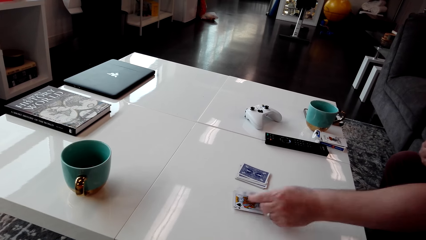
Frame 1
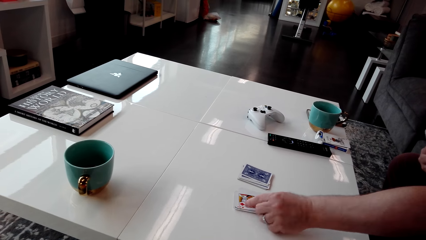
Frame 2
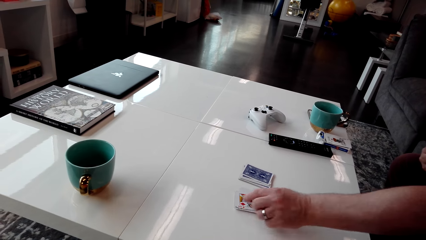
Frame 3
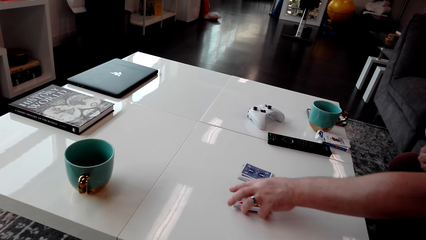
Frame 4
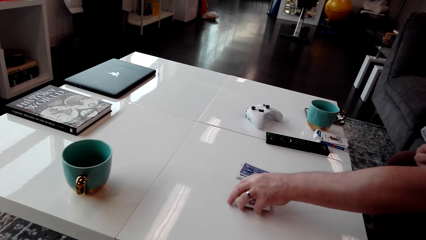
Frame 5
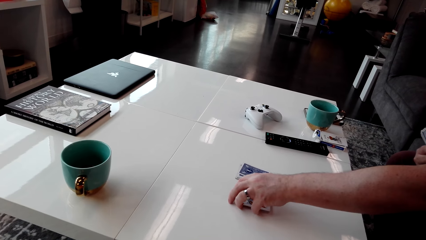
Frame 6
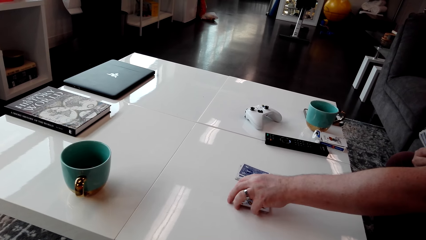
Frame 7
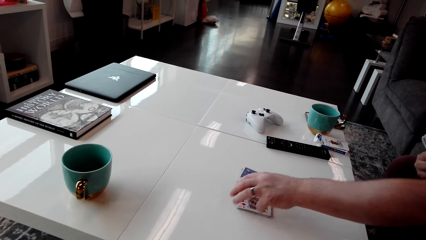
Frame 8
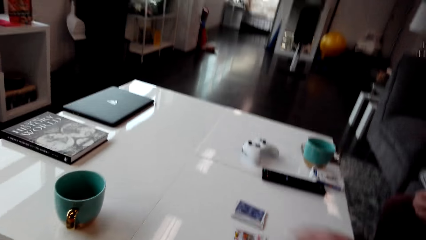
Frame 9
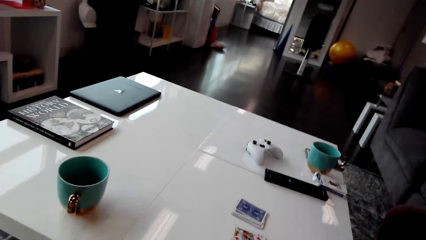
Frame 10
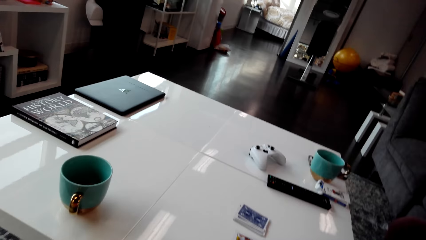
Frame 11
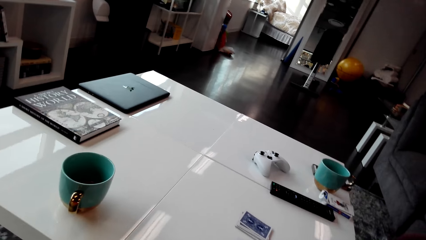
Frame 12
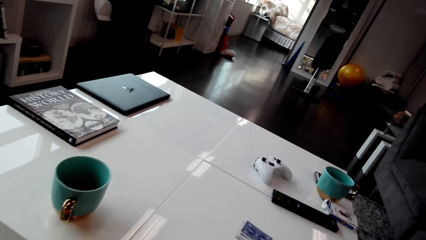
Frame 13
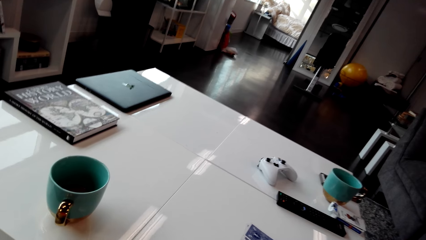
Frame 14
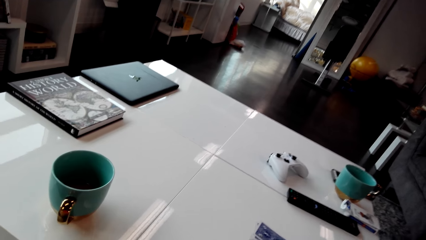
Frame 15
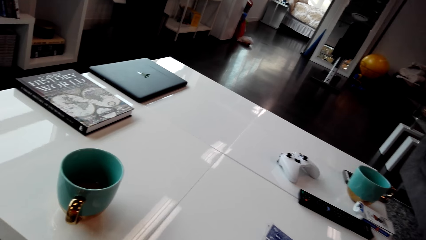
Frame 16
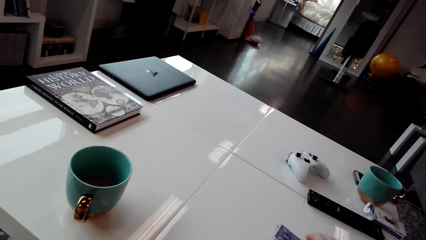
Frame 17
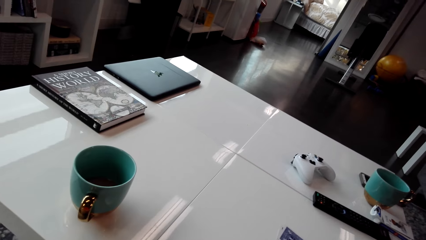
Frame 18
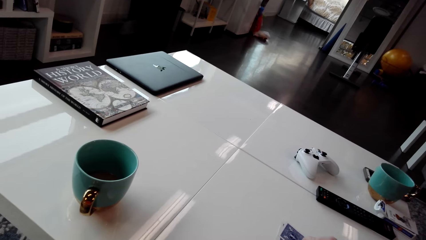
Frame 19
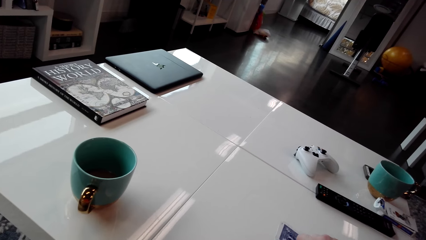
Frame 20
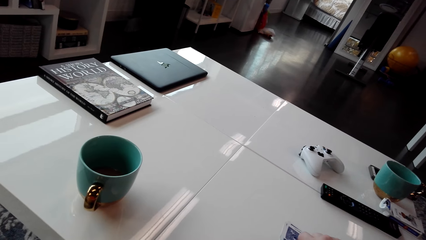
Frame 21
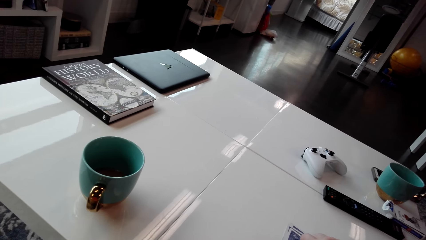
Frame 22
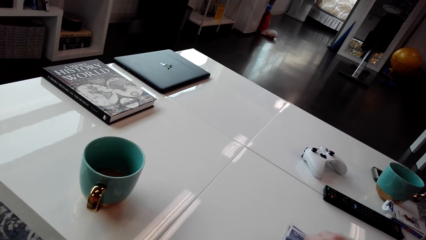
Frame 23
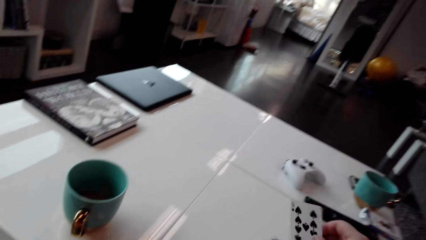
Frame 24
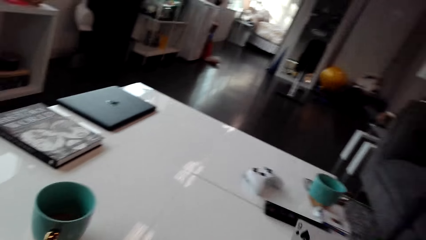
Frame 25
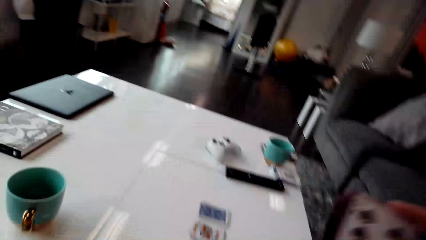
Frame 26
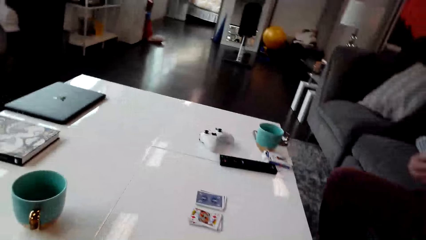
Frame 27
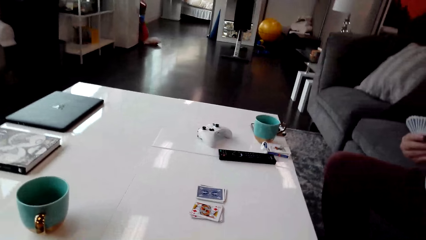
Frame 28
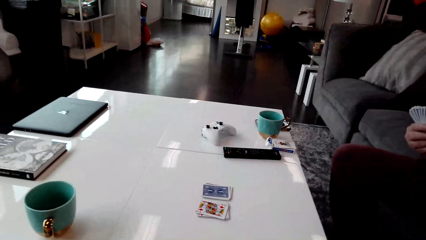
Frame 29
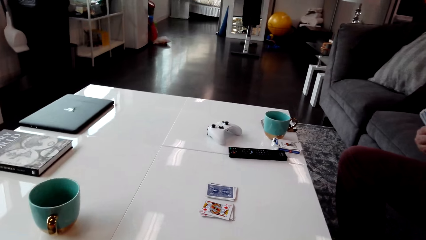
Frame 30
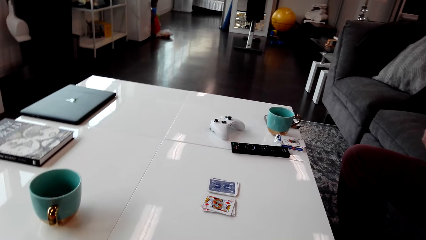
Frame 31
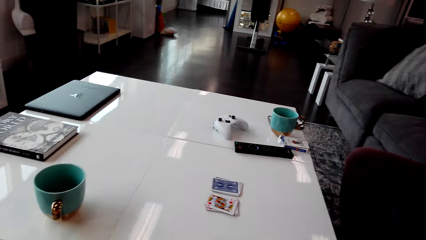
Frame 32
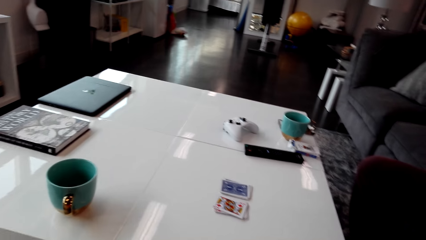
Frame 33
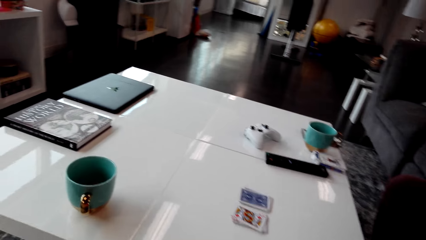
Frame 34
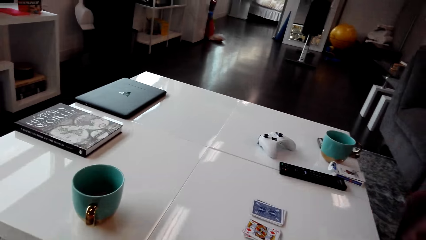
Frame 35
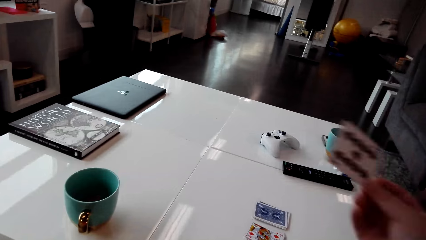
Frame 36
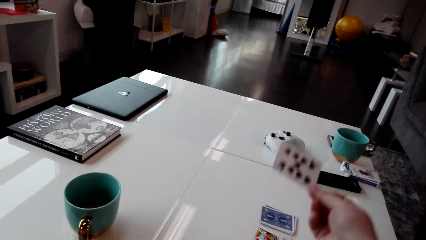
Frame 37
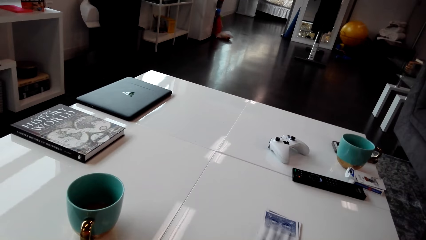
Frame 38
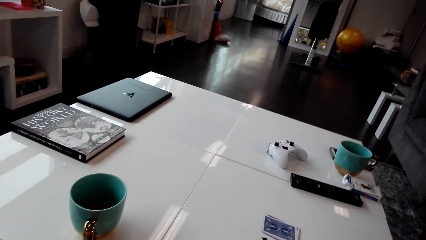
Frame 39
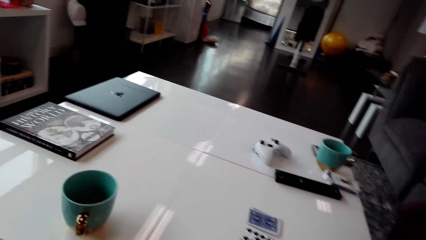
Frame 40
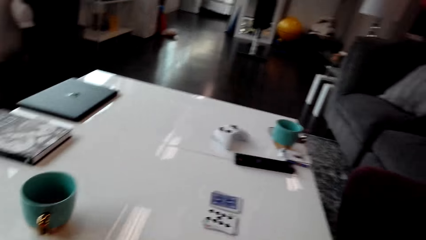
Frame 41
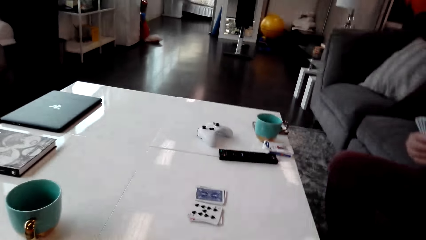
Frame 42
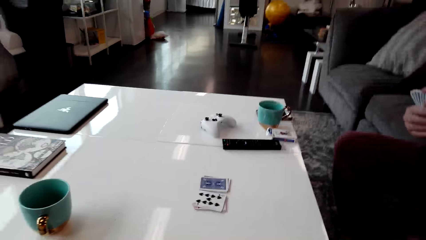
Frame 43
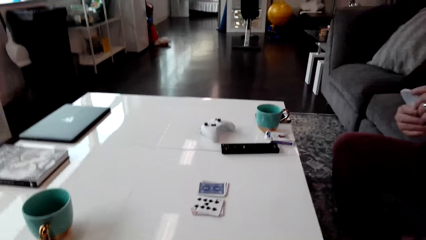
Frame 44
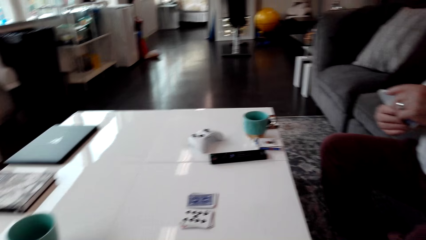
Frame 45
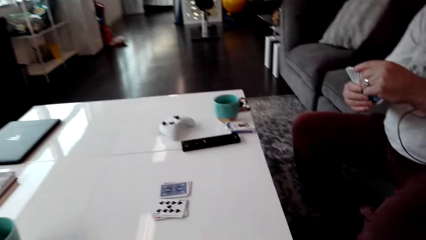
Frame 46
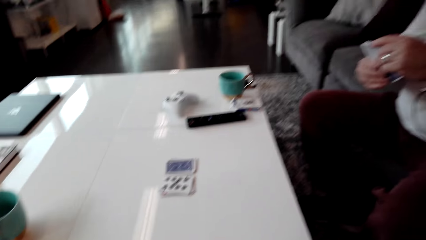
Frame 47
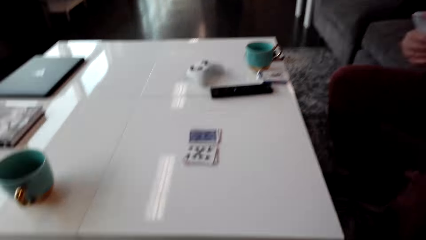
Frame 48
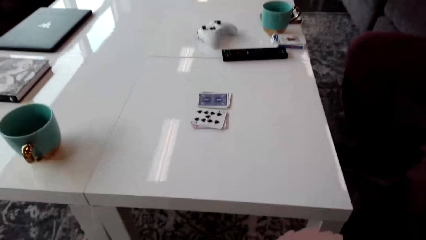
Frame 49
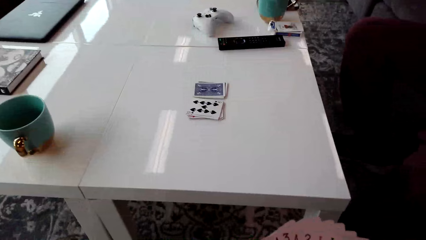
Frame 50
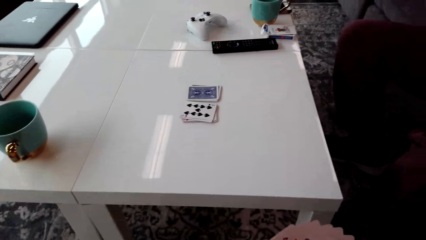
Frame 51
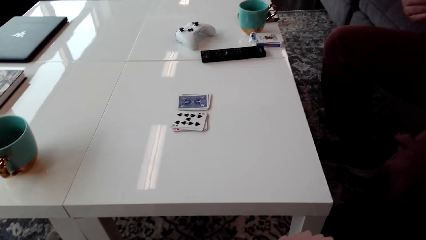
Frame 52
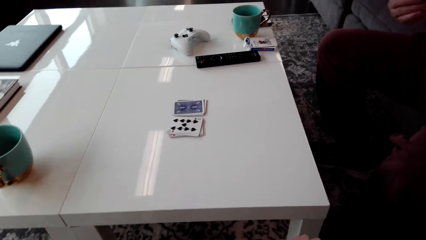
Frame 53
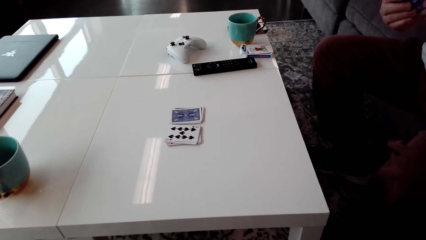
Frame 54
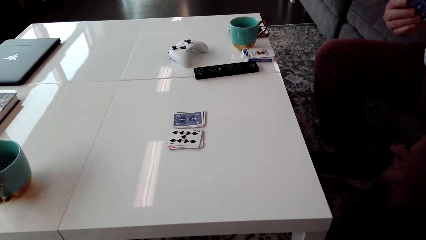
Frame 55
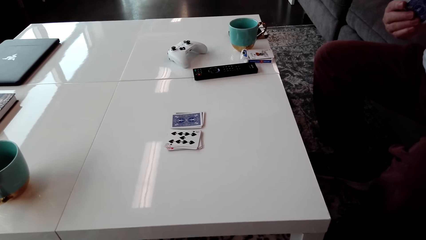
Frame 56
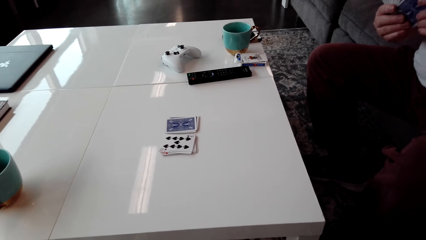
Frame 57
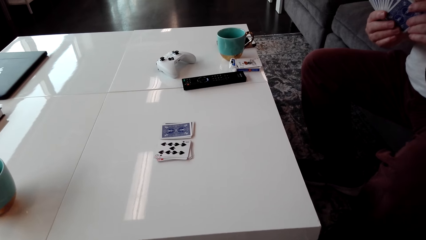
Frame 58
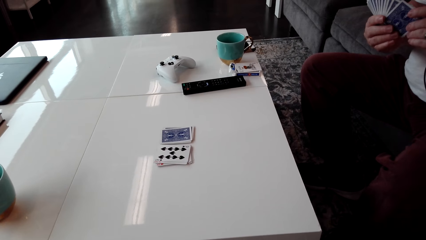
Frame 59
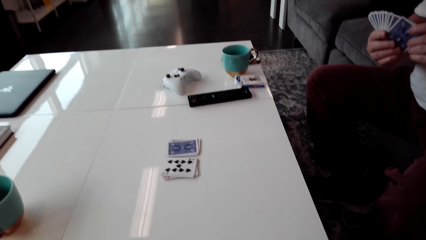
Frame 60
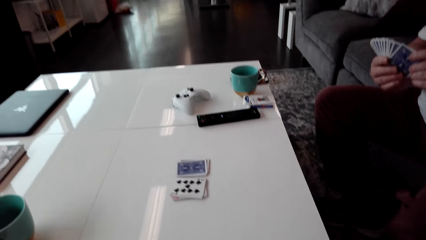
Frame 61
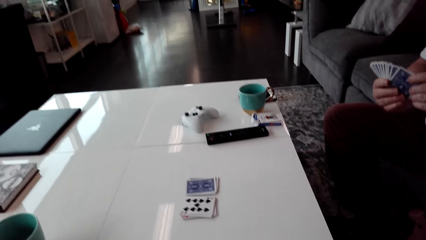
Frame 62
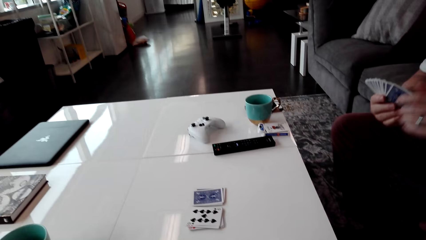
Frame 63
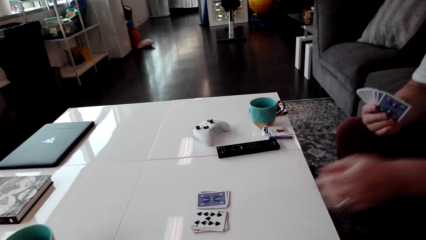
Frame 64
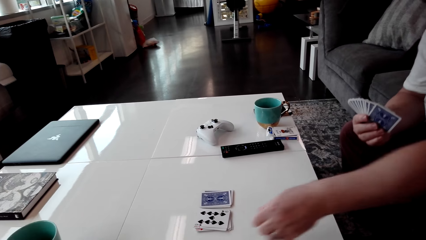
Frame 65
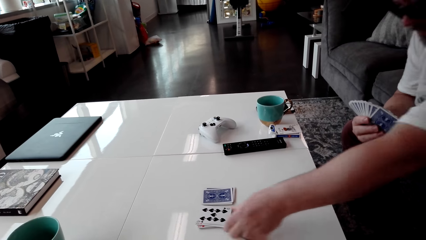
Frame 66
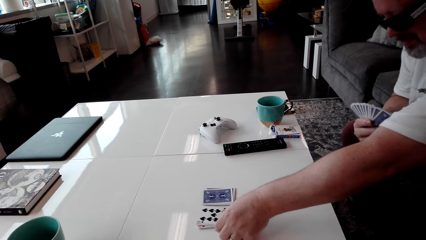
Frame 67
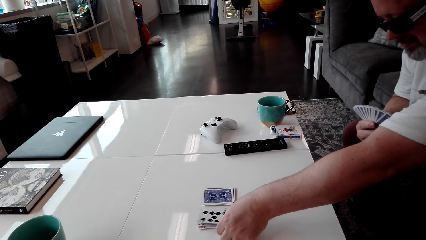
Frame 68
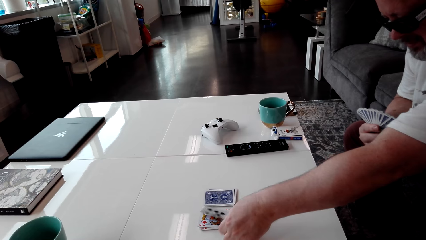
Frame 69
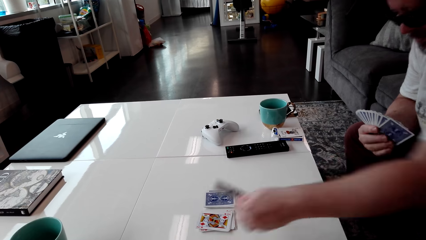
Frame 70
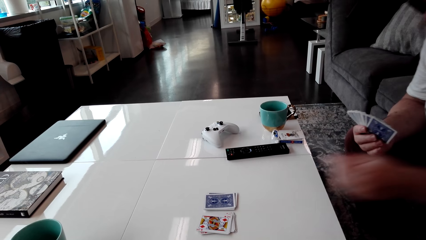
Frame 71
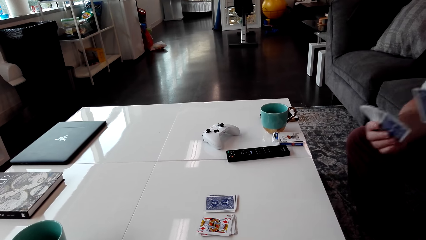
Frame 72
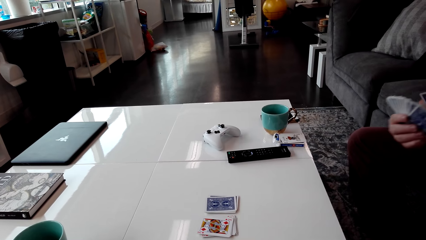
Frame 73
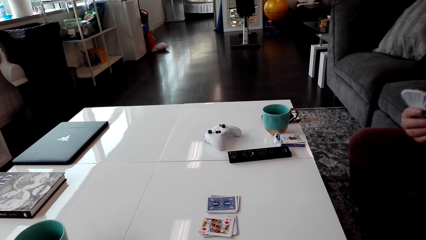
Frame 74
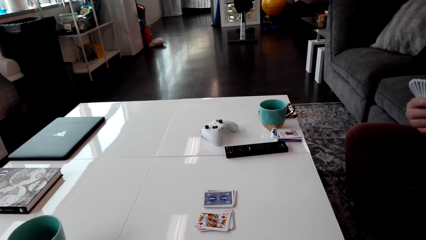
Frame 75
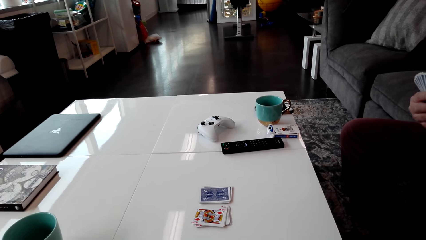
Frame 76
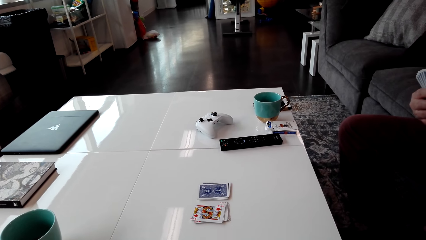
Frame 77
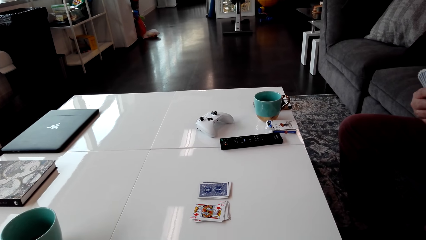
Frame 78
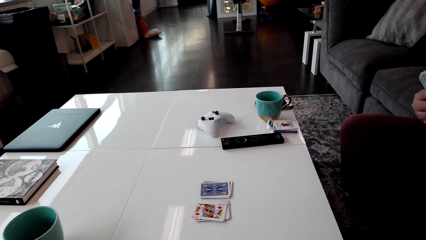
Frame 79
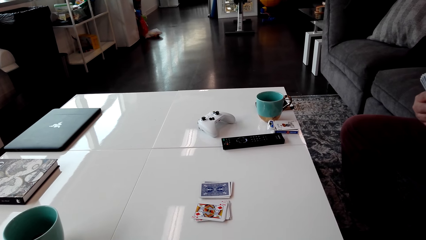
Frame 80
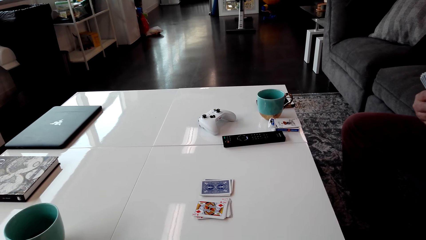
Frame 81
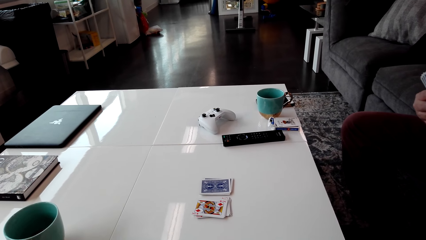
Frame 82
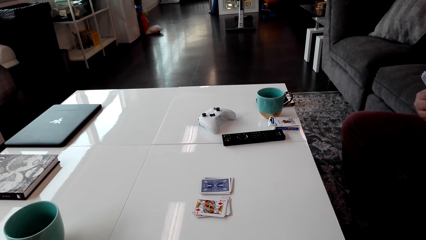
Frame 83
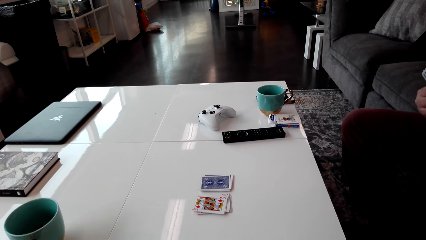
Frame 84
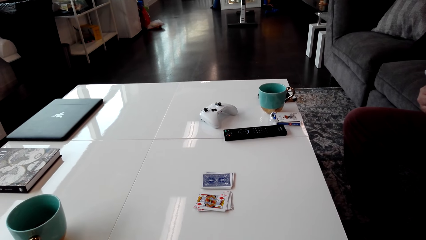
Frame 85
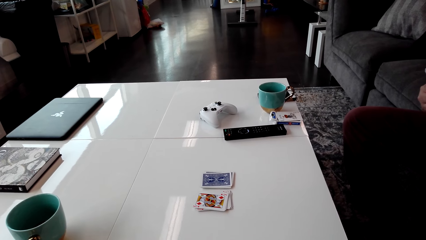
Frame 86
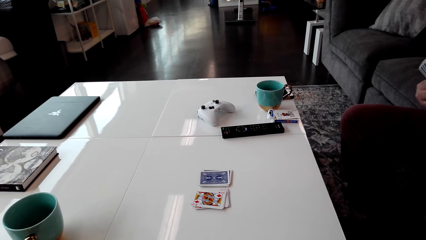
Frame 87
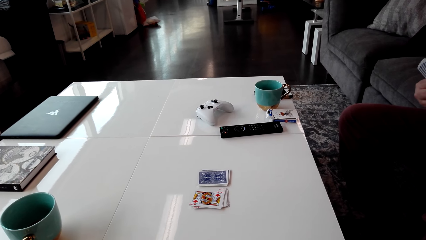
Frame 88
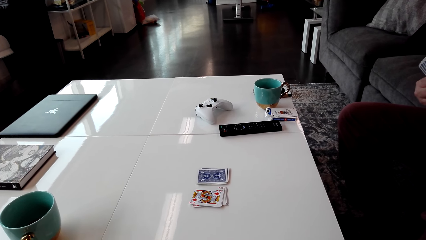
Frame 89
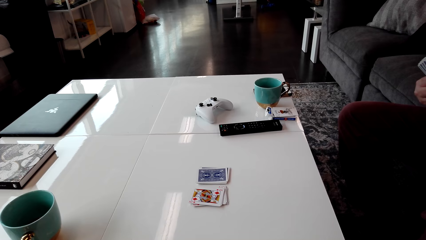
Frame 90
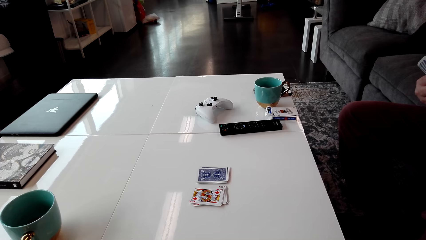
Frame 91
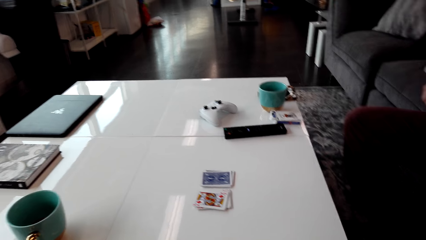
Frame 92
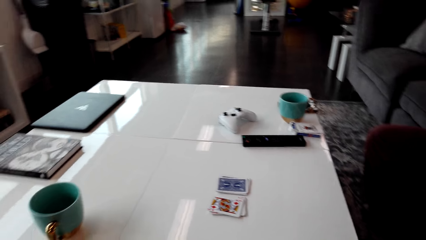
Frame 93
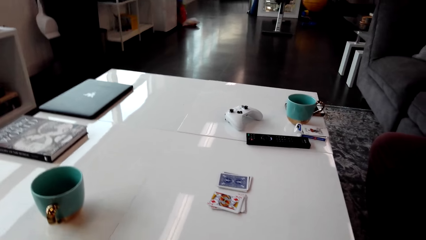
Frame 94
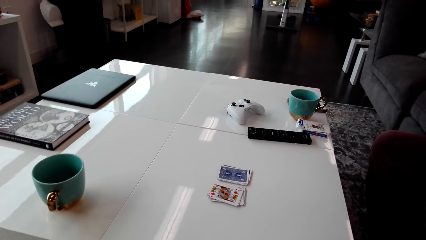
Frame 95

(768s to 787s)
A man puts the playing card on the table. The man holds the playing cards on the table with his left hand and arranges the playing cards. The camera wearer looks around. They pick up the playing card on the table. The man holds the playing cards with his hands. The camera wearer puts the playing card on the table. They look around. The man picks up the playing card on the table and holds the playing cards with his hands. The camera wearer looks around.
